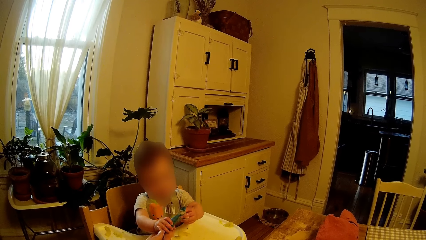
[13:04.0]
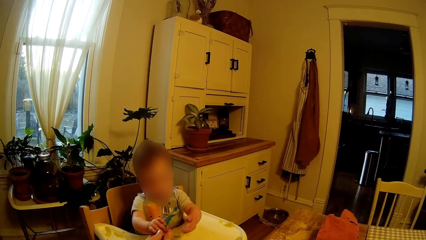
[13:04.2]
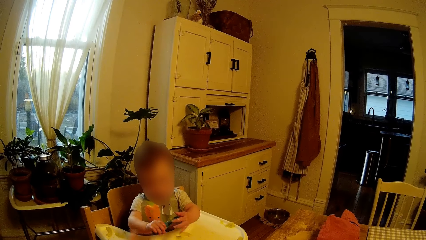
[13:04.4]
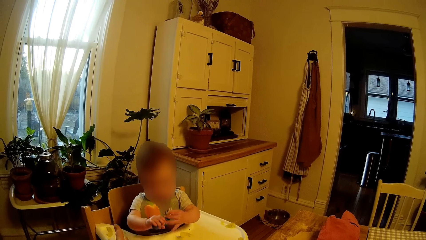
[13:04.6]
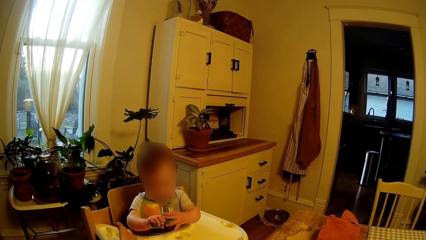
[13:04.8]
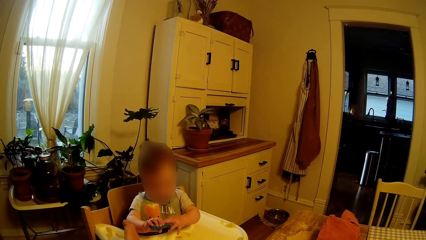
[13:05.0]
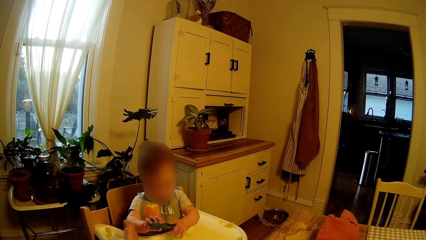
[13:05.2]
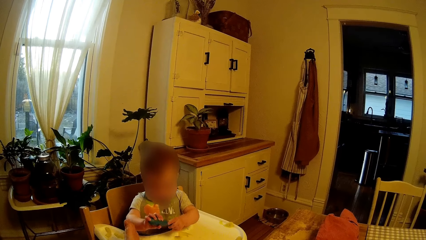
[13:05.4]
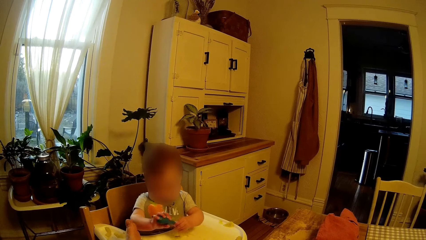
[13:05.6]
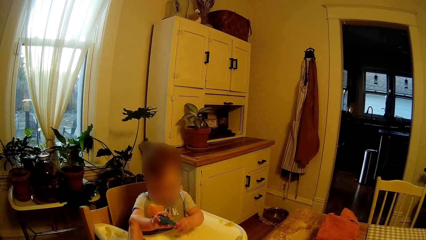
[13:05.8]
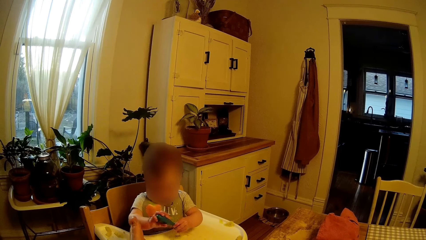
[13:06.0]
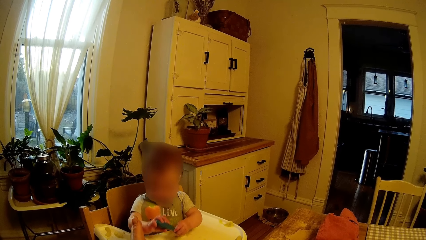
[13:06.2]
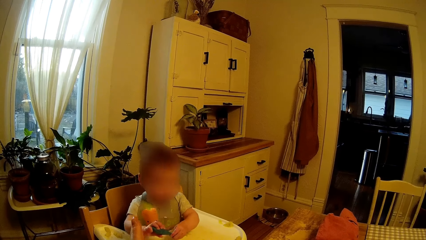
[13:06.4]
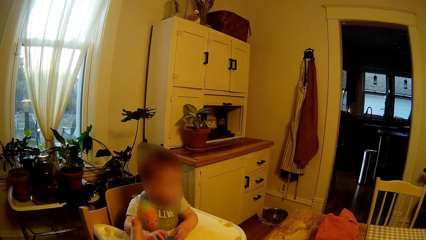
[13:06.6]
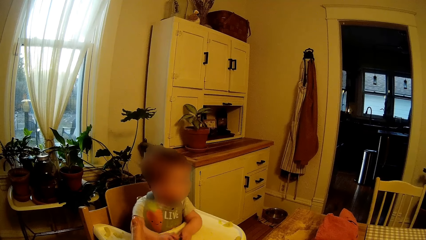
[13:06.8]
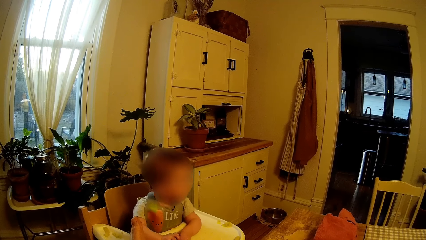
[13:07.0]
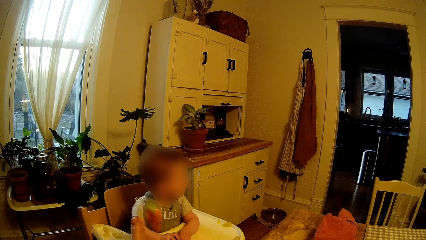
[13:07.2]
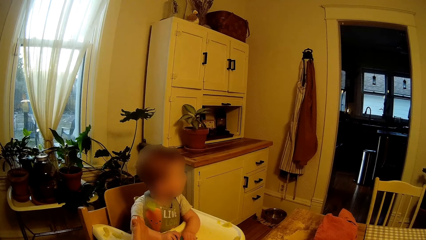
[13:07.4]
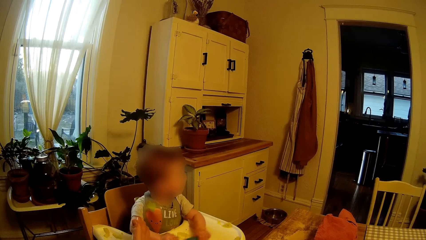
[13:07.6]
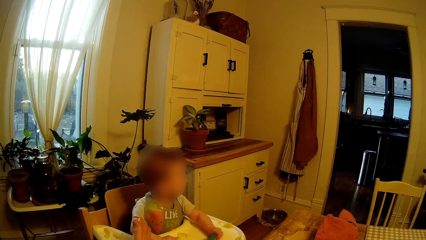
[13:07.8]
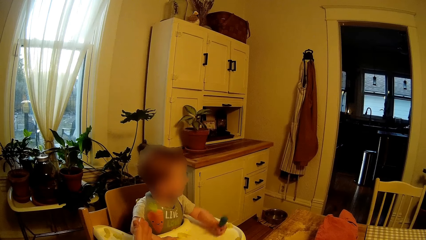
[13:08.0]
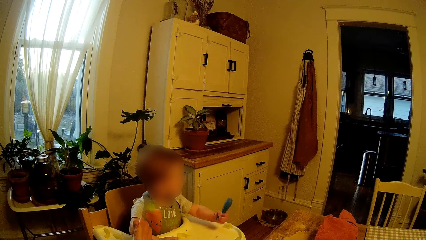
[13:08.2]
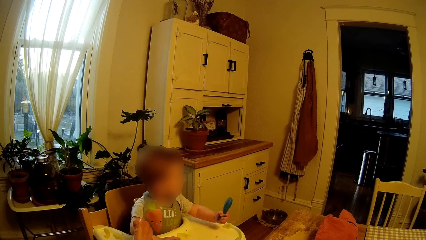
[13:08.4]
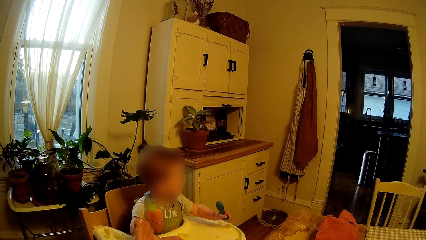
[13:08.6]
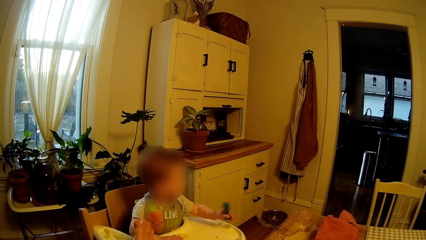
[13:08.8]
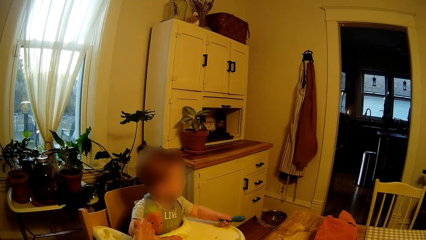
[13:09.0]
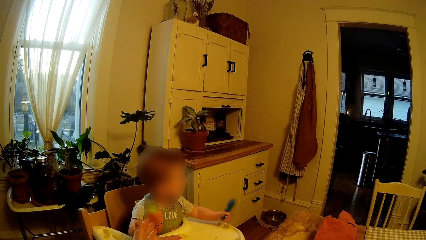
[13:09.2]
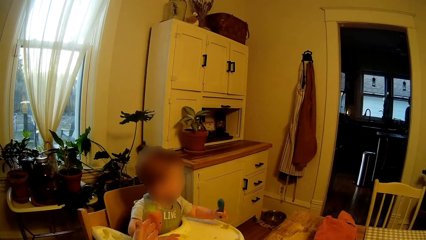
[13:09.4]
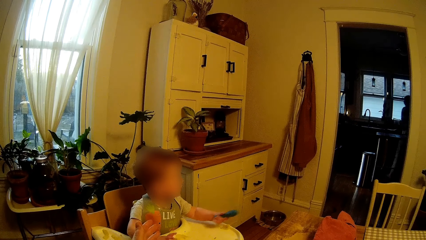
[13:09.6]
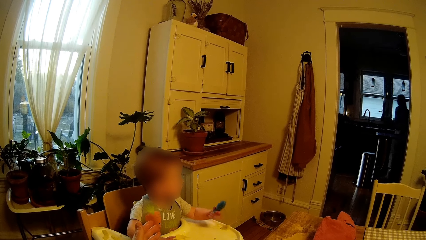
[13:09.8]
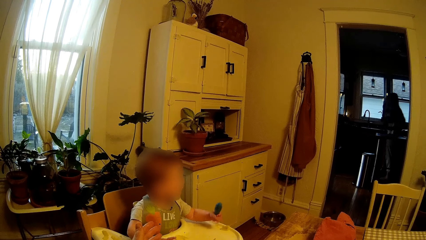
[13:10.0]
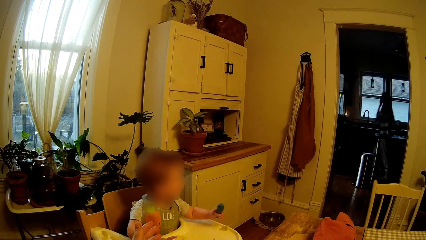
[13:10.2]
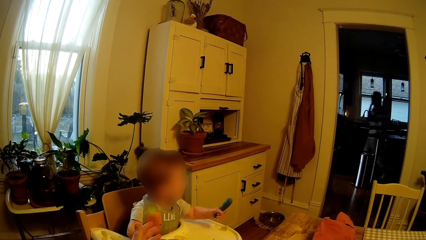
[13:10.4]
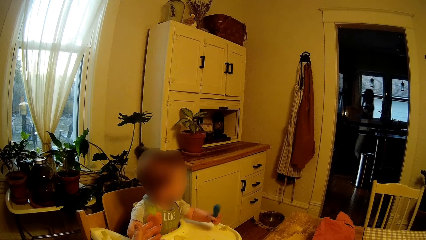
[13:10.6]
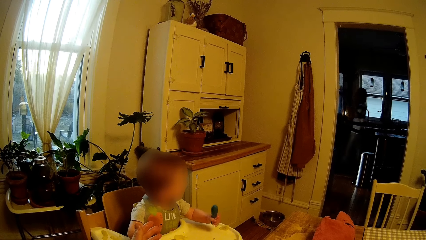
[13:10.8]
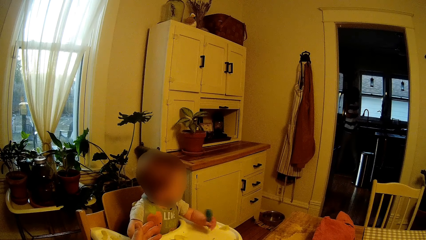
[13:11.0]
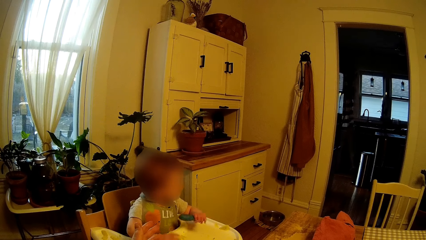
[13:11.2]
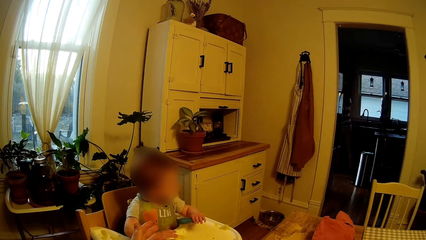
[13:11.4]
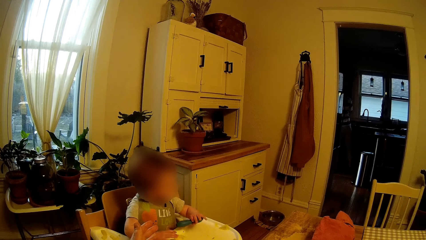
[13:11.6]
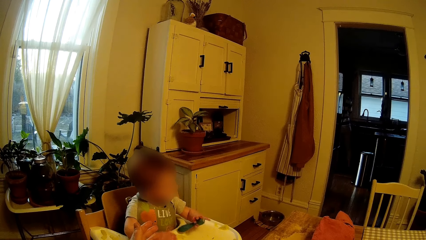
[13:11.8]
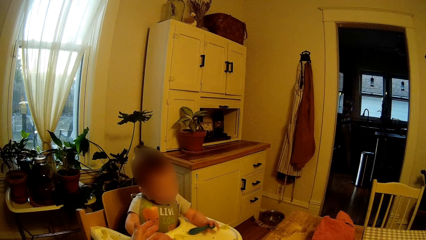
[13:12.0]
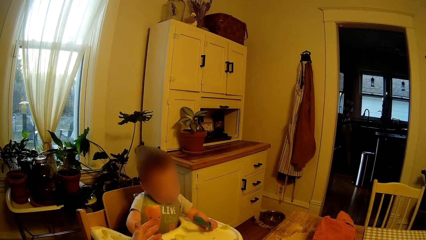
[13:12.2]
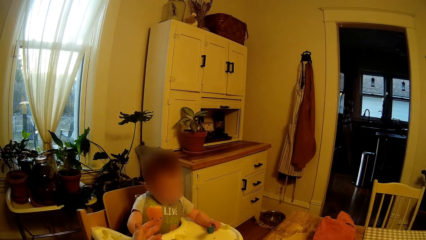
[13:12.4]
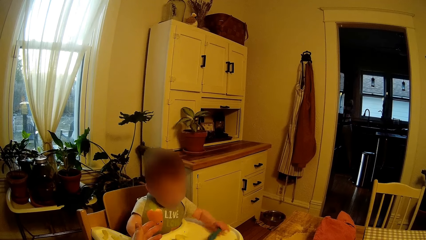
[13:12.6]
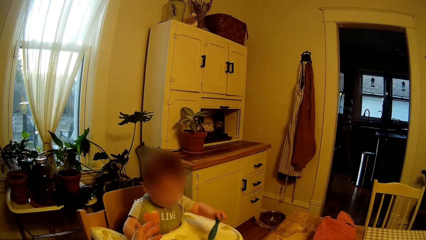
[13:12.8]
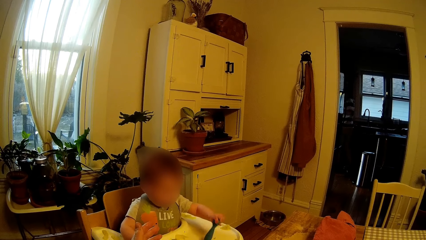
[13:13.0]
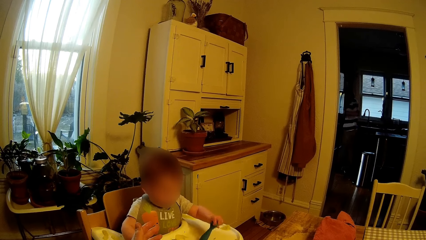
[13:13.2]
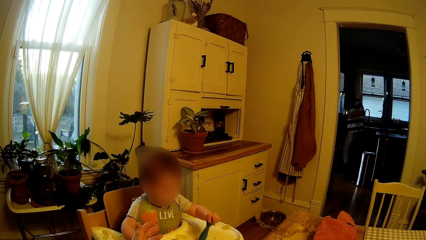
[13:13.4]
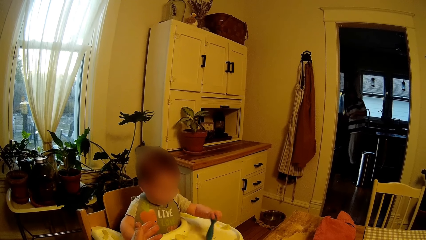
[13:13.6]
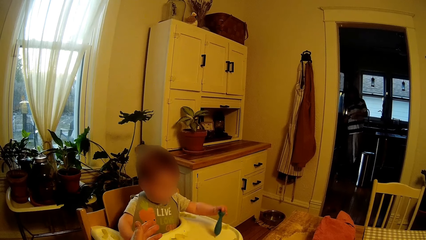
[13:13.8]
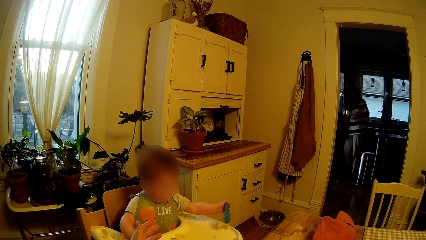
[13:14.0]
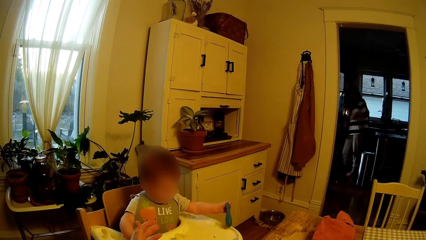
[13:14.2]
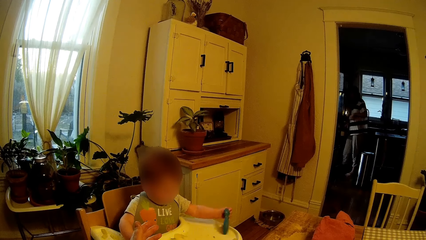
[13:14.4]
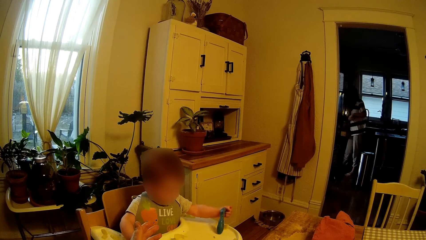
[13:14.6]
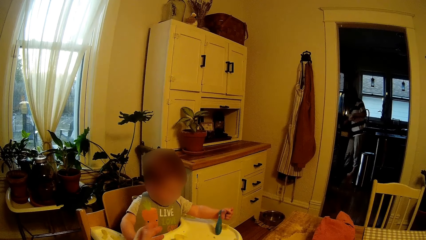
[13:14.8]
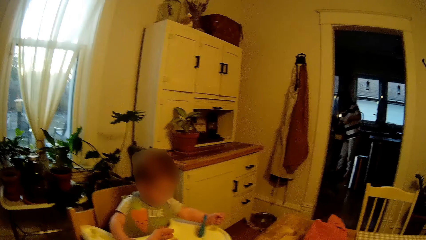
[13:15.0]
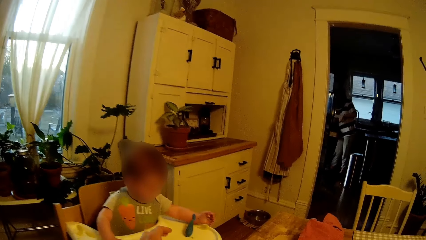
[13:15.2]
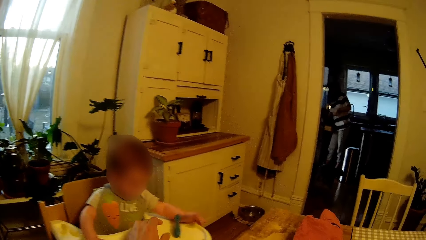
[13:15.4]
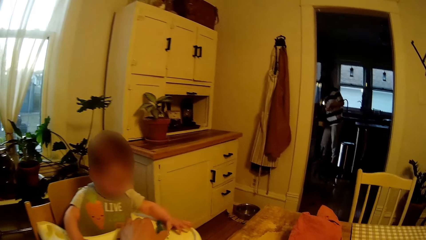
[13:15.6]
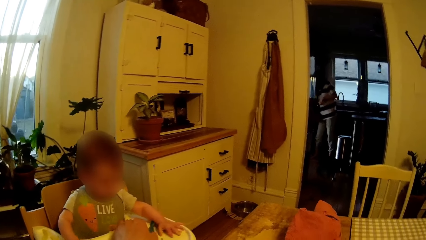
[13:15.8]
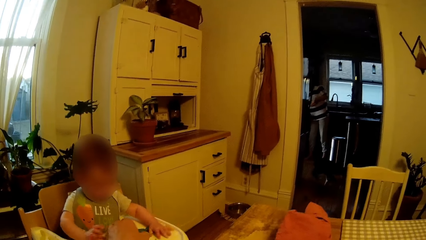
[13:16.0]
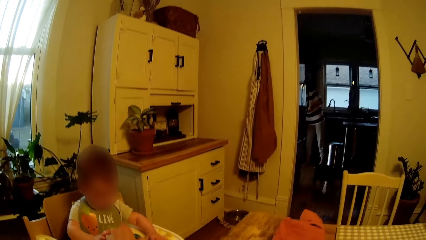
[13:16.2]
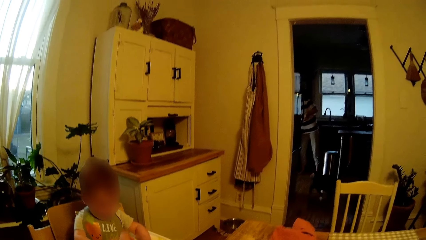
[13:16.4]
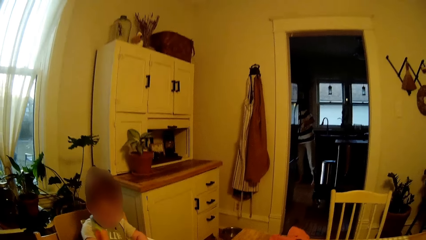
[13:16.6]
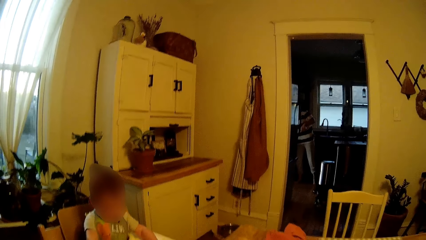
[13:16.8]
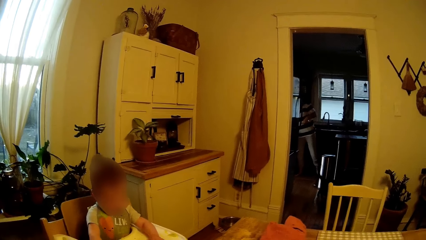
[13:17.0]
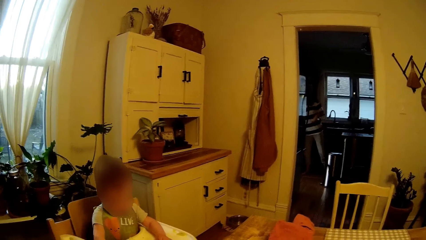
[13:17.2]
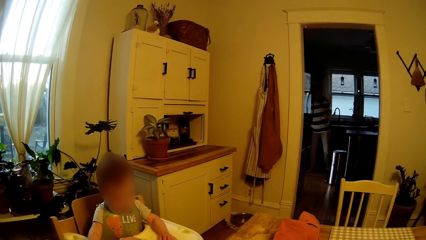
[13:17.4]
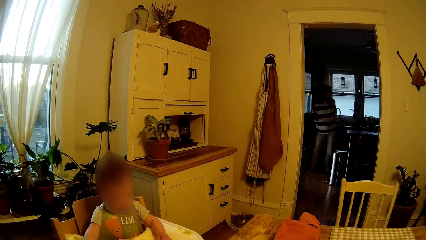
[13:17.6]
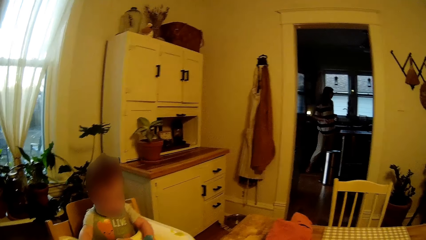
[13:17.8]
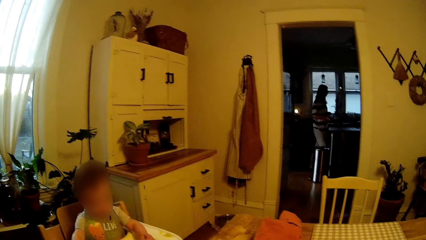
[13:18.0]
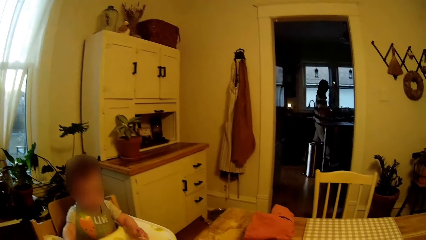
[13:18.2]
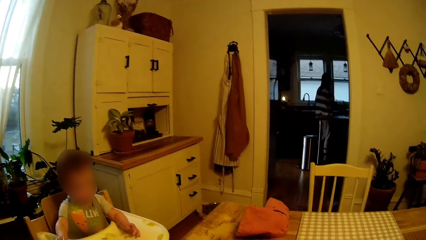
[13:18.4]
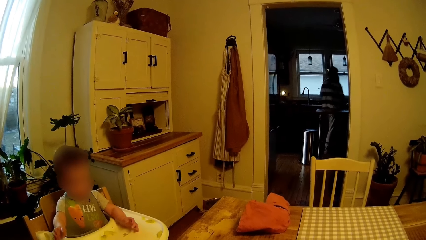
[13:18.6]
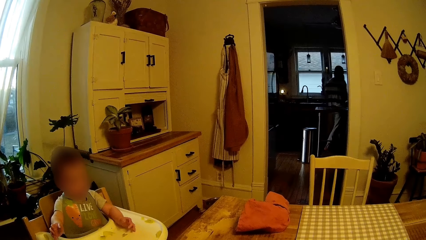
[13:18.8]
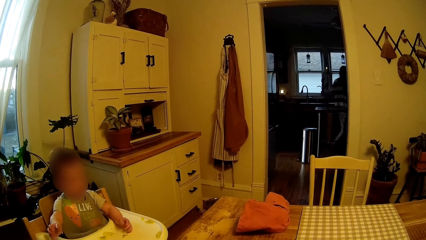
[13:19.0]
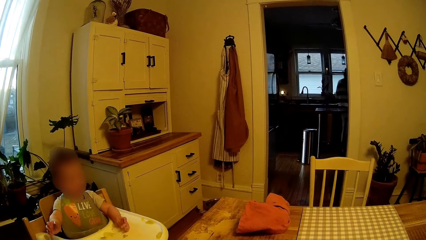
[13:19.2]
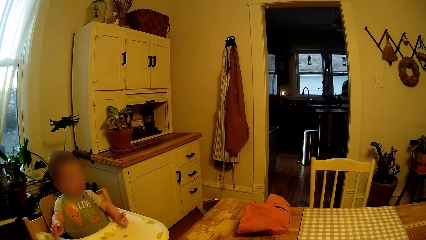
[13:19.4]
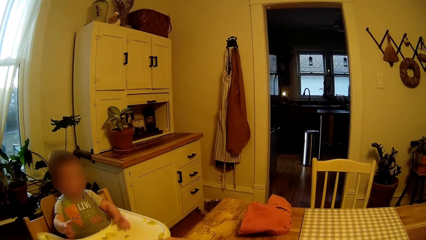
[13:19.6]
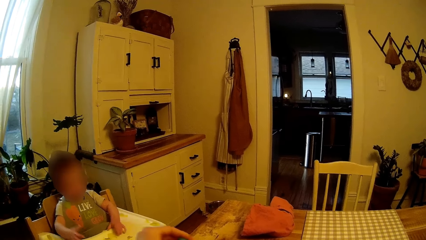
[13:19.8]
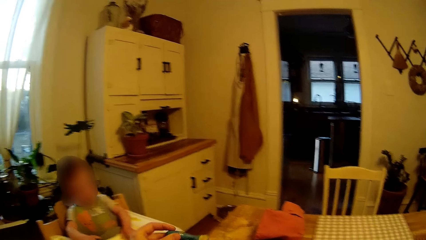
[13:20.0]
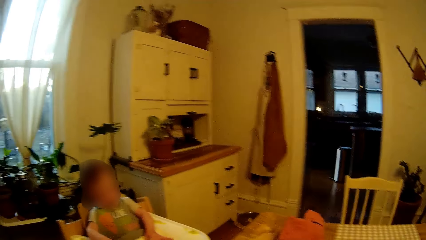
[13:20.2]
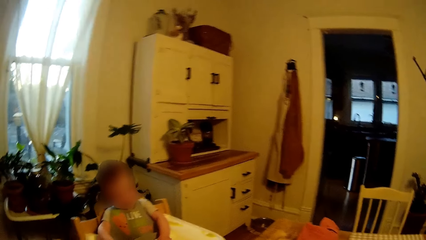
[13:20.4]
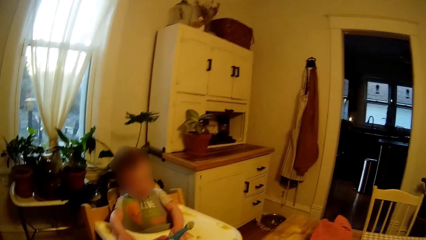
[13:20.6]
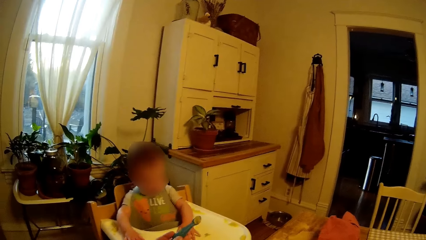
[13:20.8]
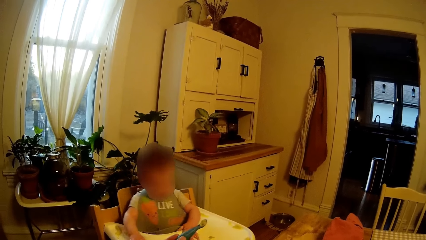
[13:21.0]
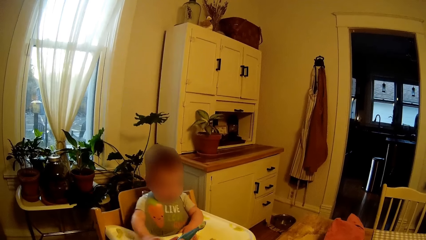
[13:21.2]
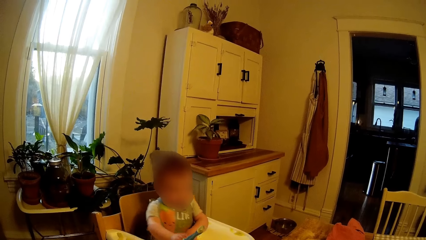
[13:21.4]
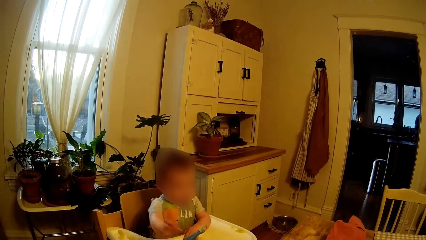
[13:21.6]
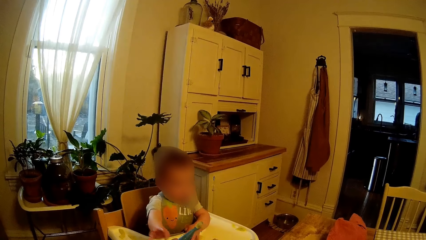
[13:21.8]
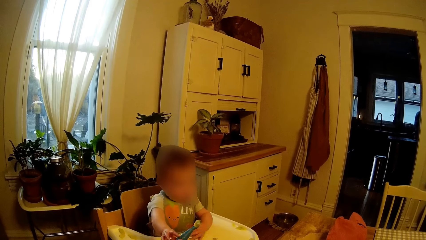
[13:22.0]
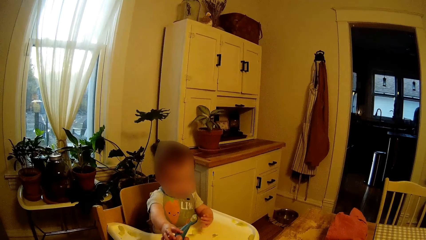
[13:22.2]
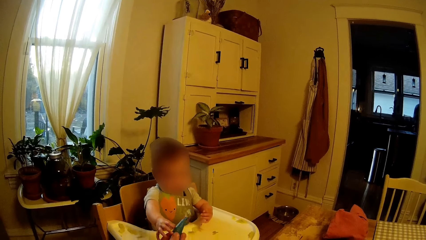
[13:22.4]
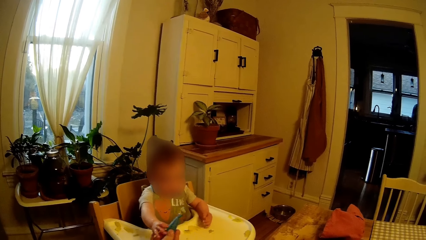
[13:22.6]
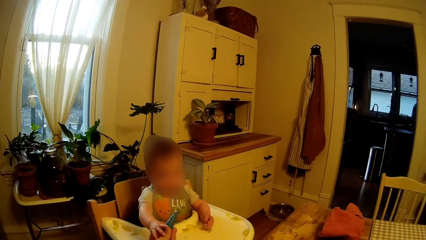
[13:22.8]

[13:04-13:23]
The camera wearer looks around. The baby holds the spoon with both hands. A lady walks around. The woman opens a drawer with her right hand. The camera wearer looks around. He passes the spoon to the baby with his left hand.
